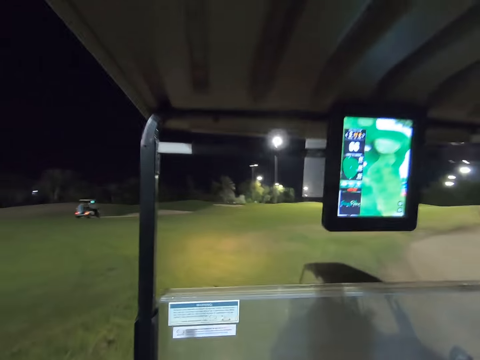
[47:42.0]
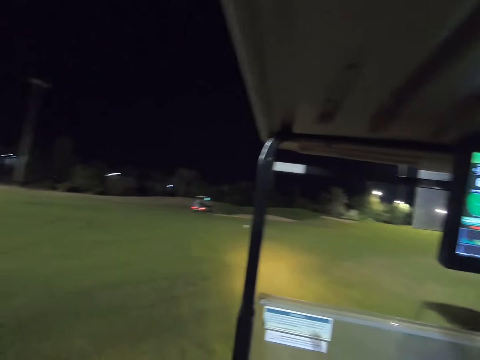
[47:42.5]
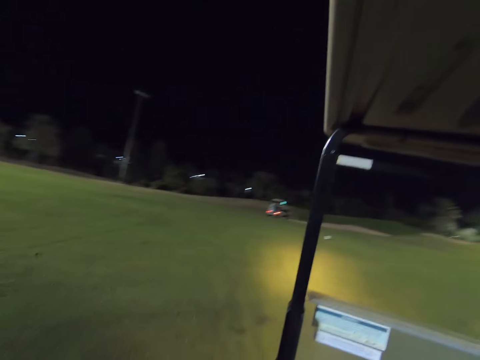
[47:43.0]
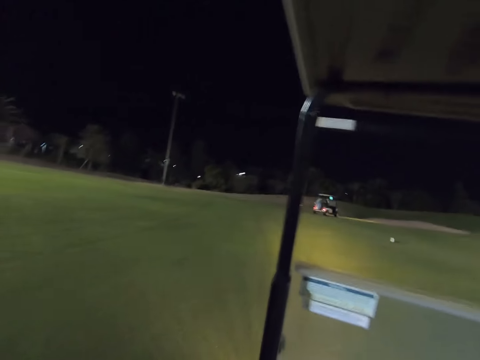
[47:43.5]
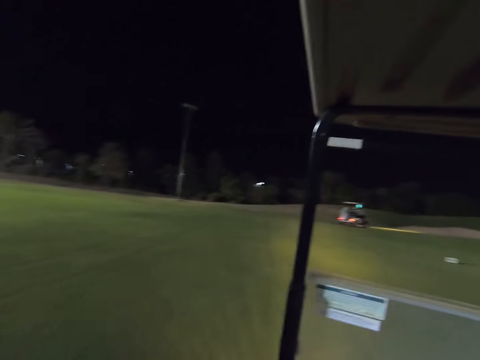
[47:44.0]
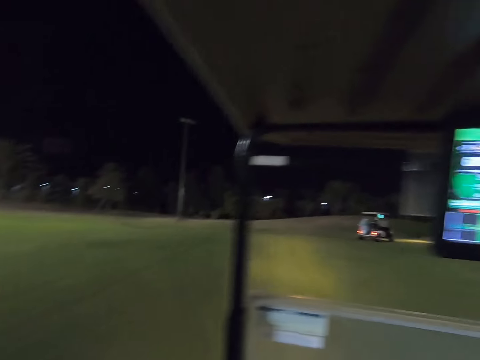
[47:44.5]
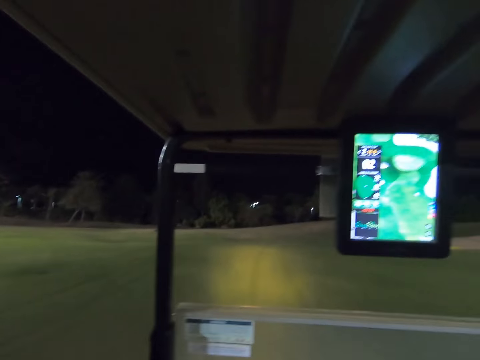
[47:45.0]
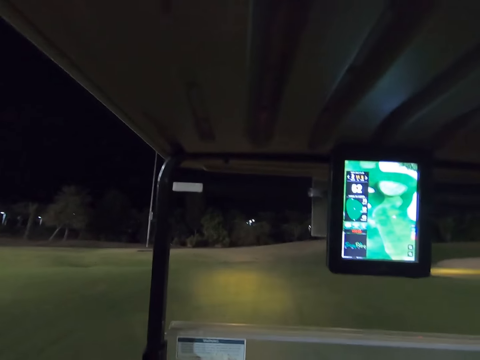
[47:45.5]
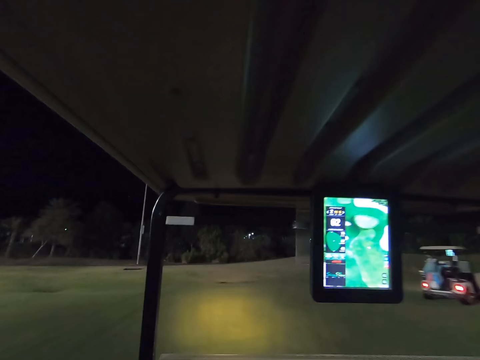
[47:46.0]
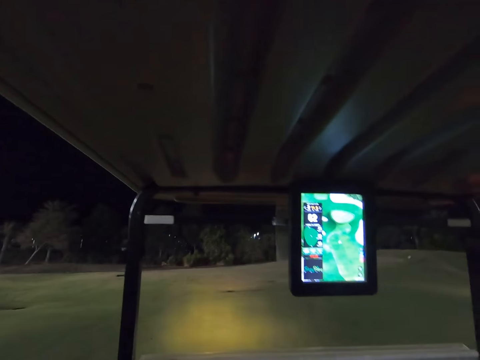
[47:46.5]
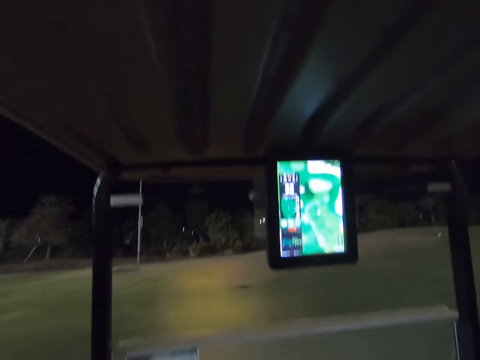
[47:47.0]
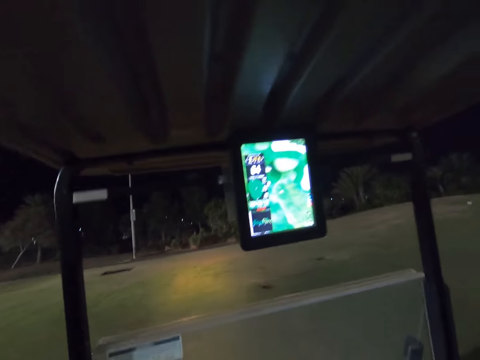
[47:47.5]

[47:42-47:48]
The camera wearer drives the golf cart on the field.

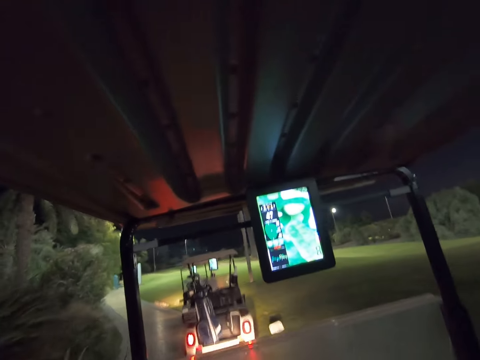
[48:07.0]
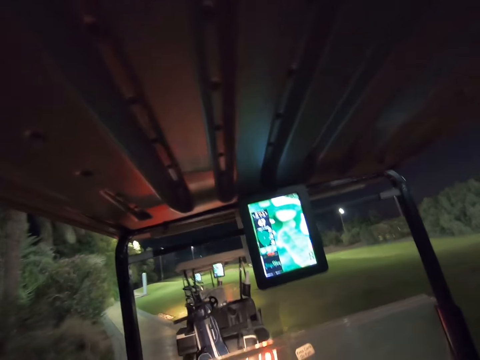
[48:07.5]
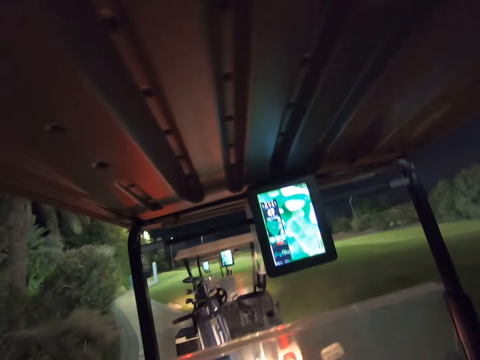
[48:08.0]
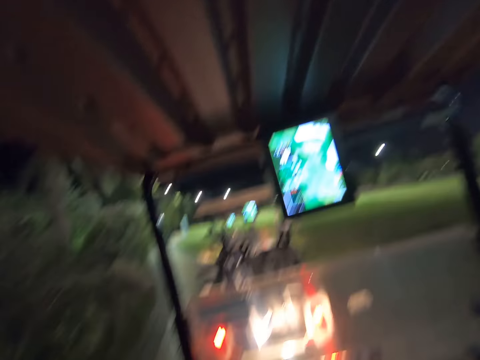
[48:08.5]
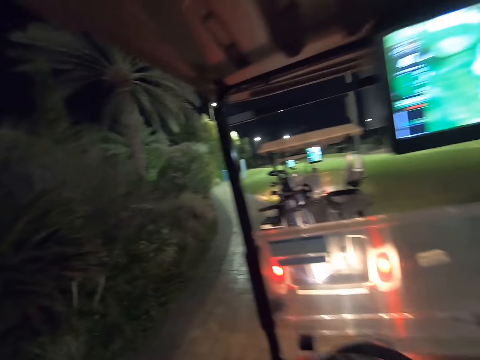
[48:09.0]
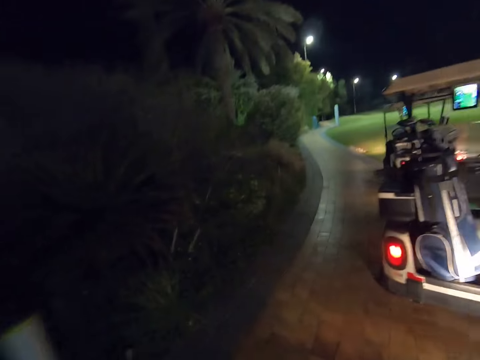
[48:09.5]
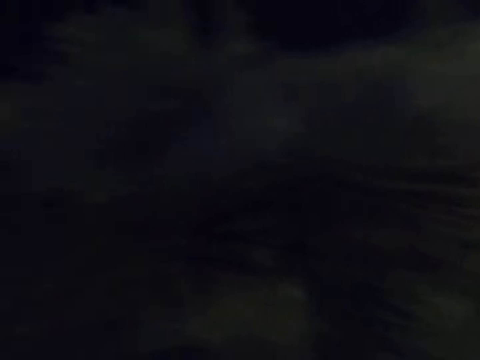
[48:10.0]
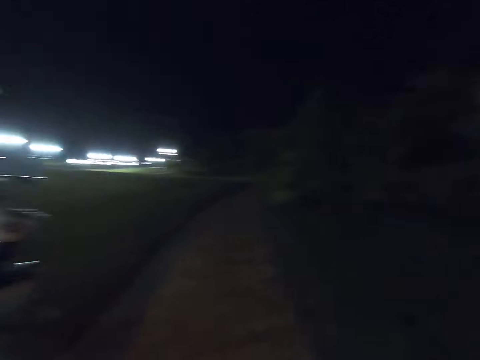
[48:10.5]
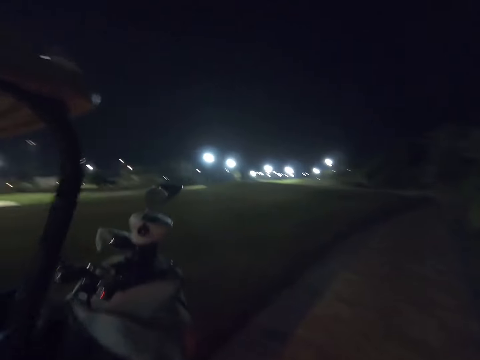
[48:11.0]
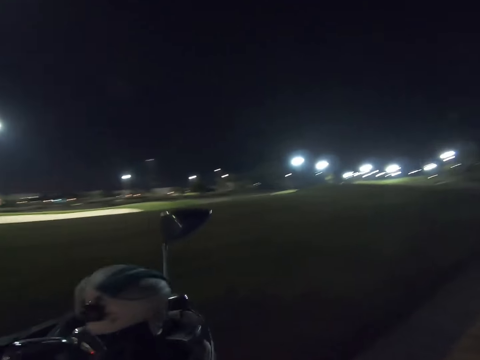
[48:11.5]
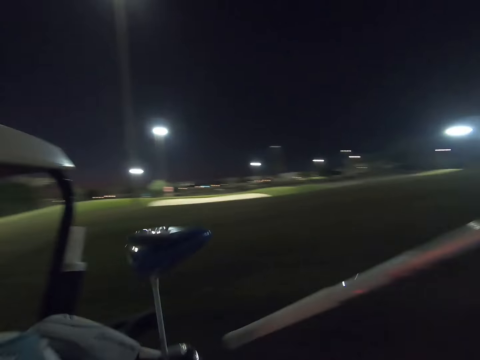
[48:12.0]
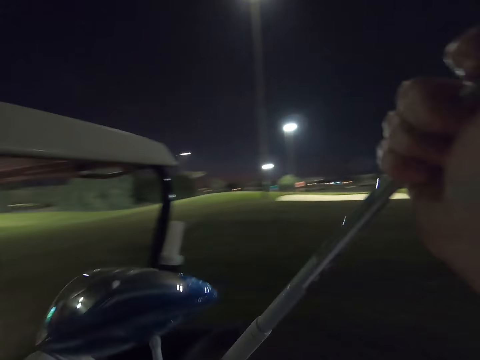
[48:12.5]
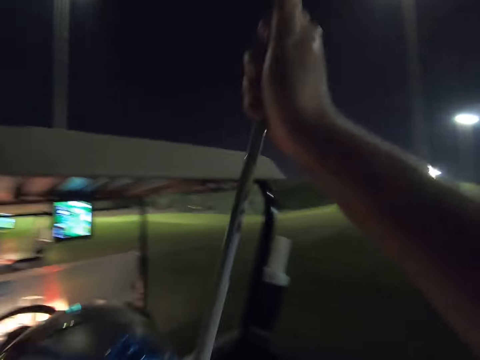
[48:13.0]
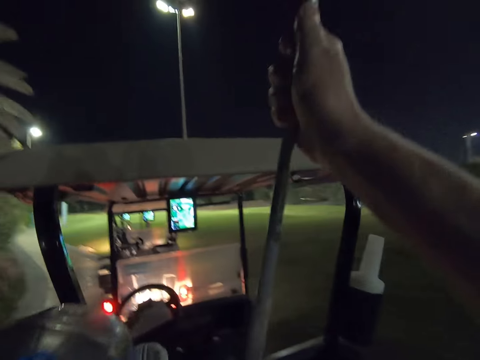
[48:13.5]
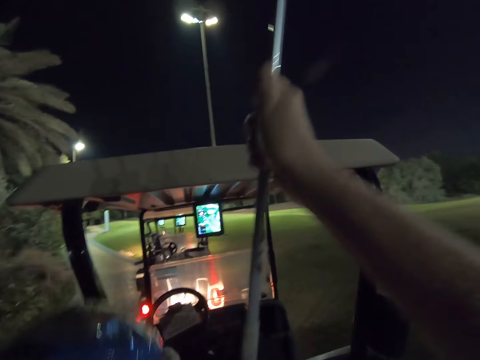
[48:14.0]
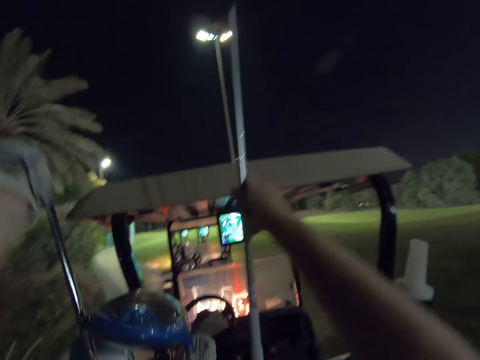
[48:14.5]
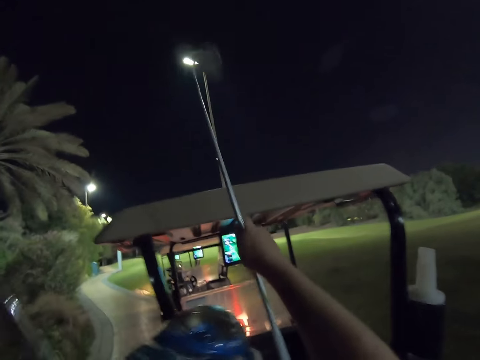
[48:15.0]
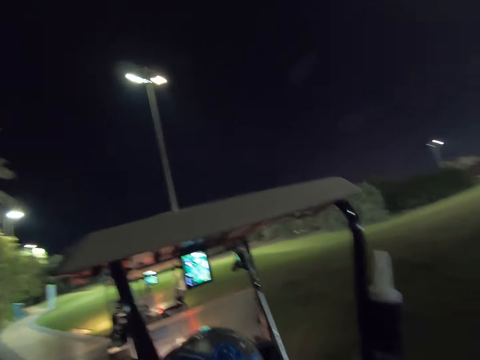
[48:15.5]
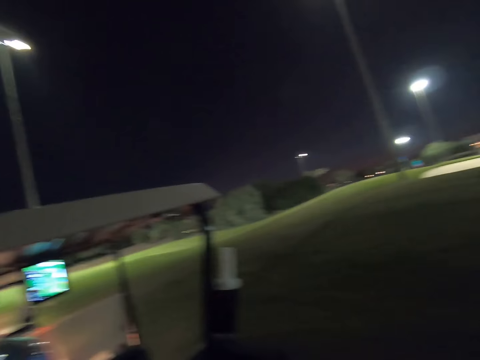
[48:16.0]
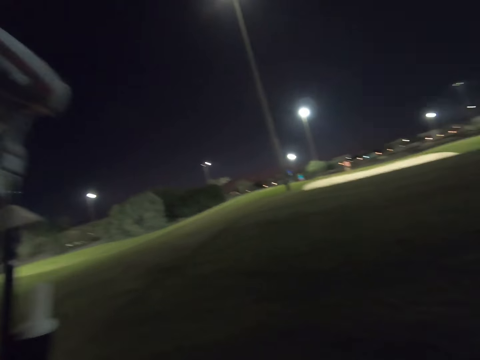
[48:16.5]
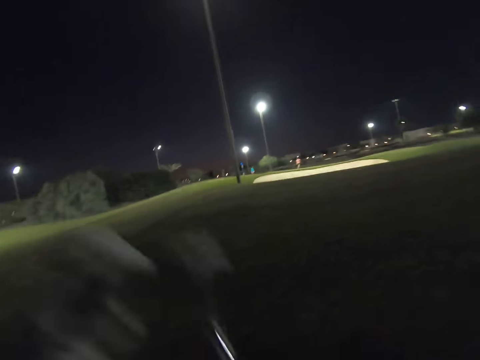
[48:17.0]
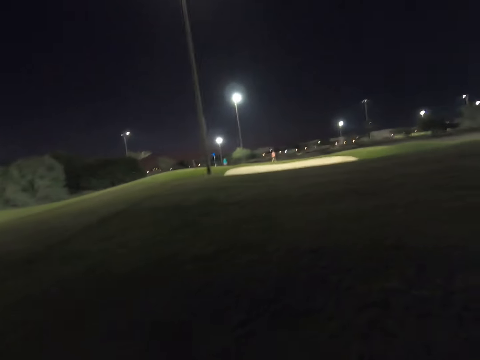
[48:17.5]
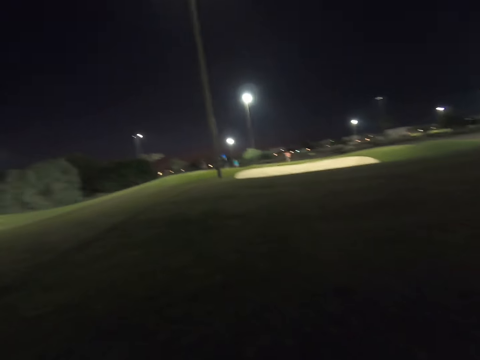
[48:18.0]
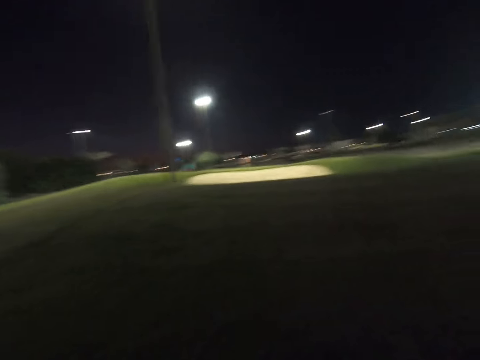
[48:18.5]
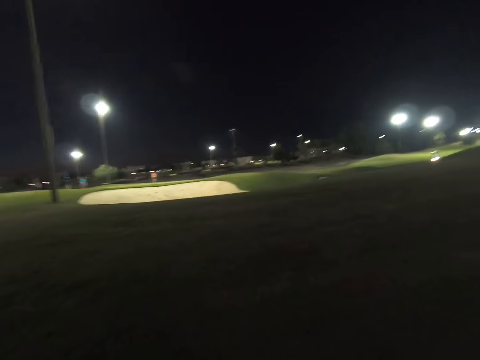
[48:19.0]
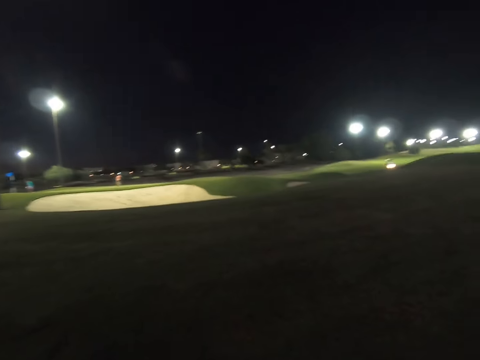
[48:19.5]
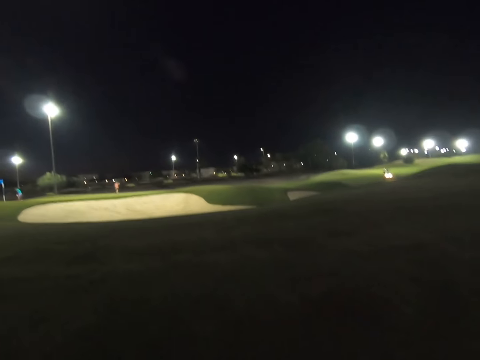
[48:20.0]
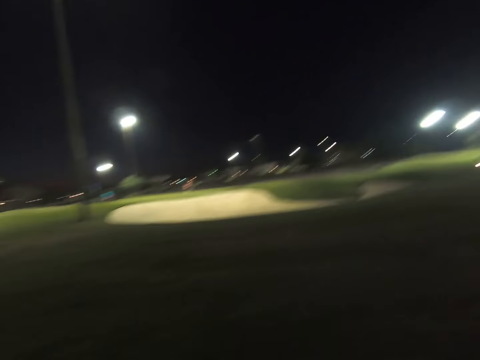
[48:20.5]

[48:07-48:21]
The camera wearer stops the golf cart on the road. They step on the road. They walk around the golf cart. They put a golf stick in the bag. They hold the golf stick with the hand. They remove the golf stick from the bag. They walk around the field.

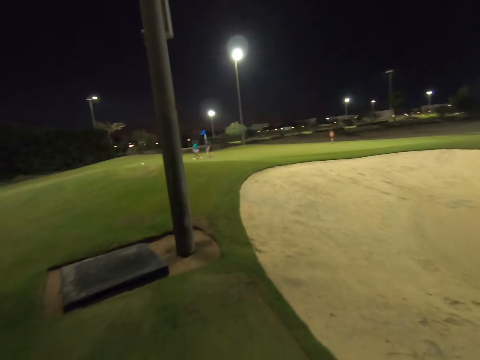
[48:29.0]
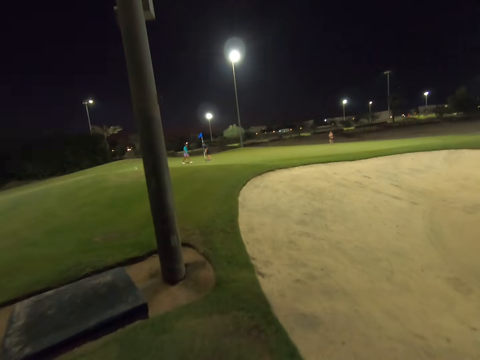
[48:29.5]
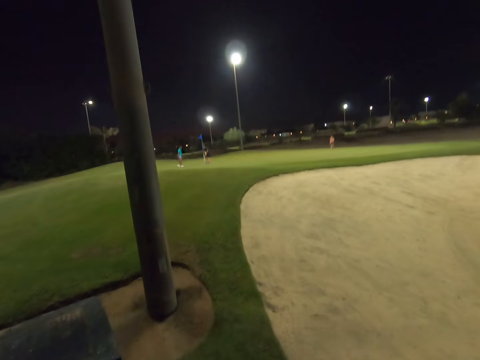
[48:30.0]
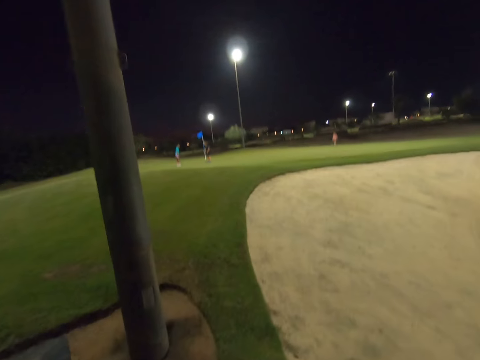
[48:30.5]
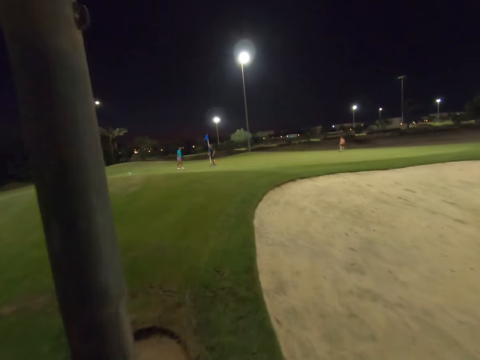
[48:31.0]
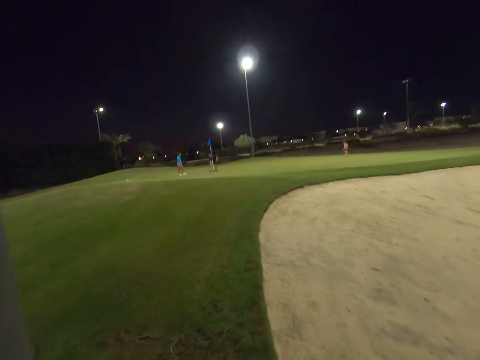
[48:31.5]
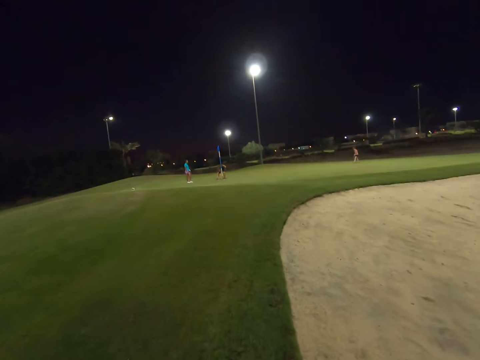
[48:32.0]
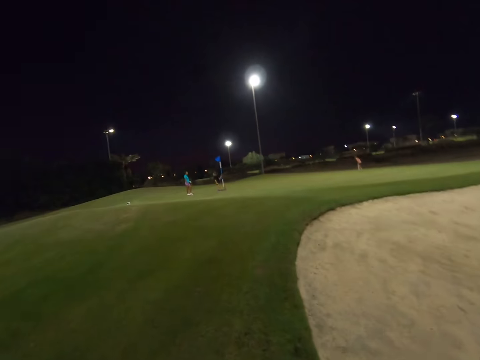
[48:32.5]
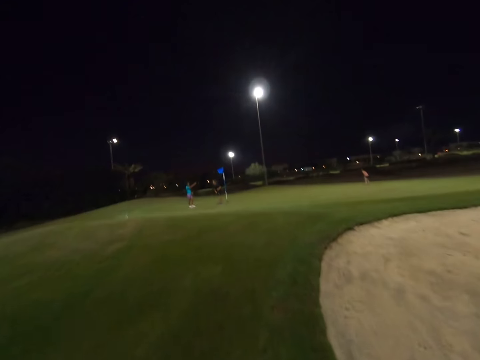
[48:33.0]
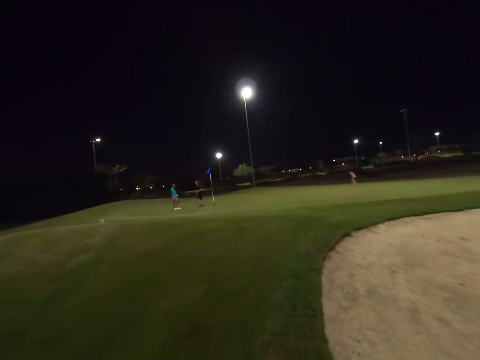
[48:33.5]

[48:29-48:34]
A lady and a man stand at the golf field.

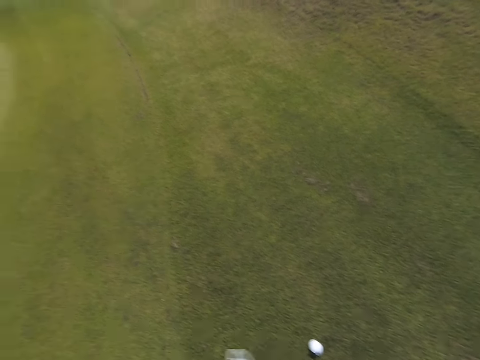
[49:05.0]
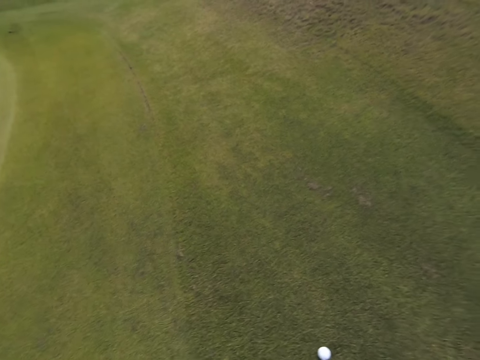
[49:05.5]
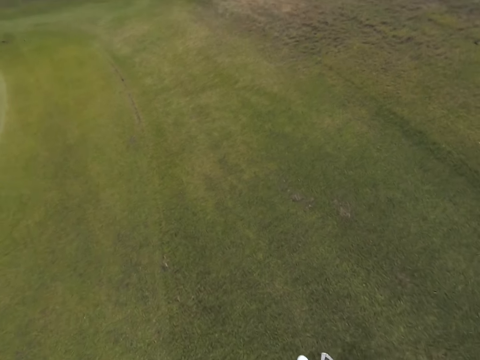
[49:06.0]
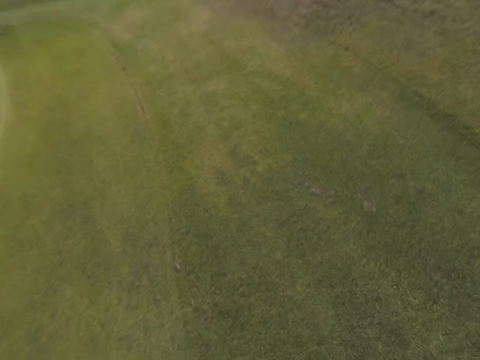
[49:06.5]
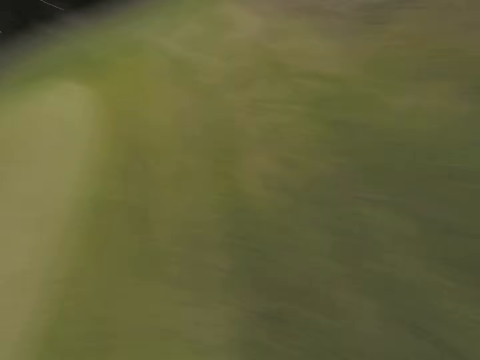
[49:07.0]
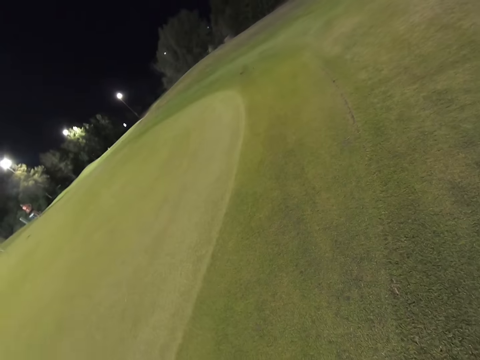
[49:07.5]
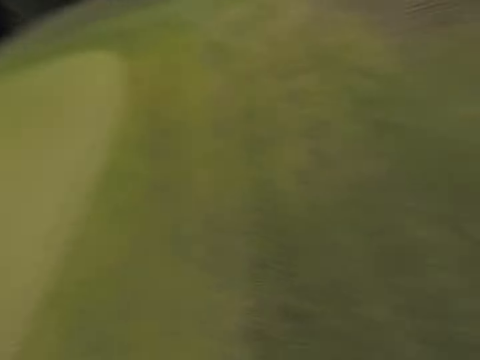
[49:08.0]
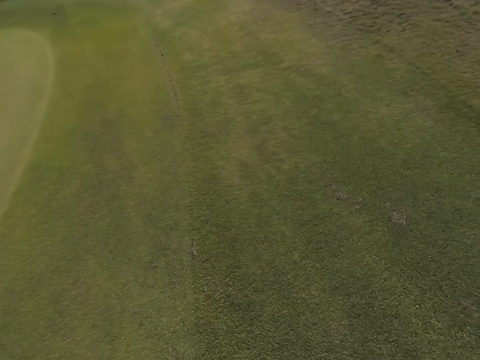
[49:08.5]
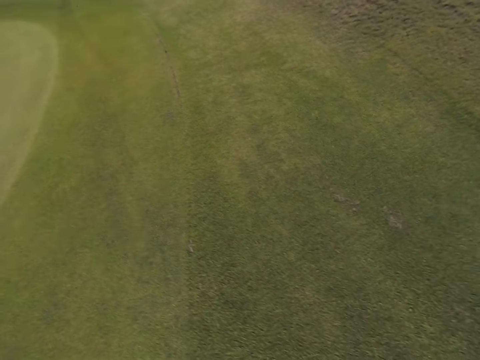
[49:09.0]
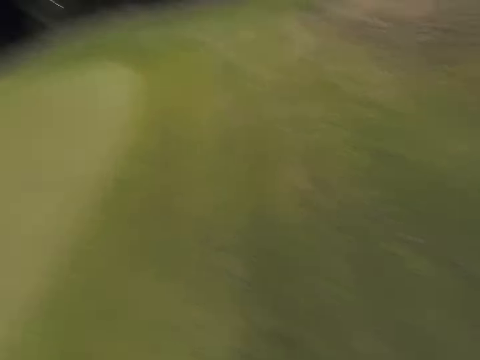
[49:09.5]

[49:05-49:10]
The camera wearer plays golf on the field.
